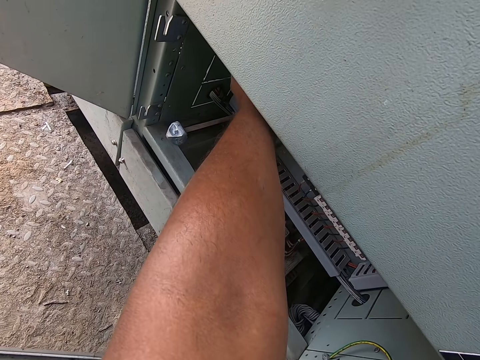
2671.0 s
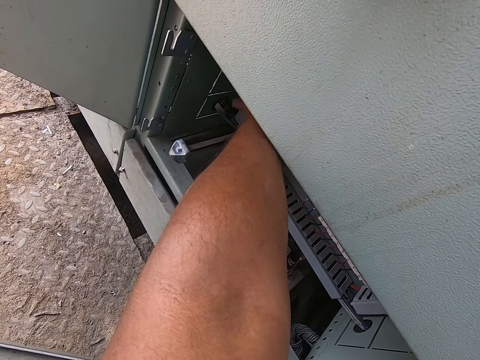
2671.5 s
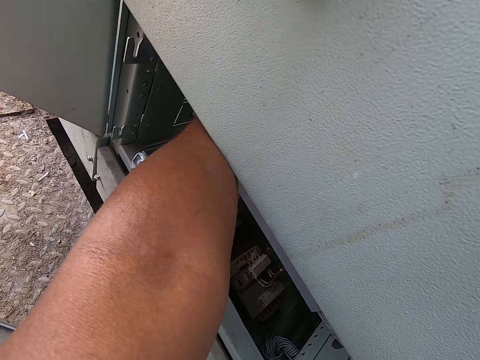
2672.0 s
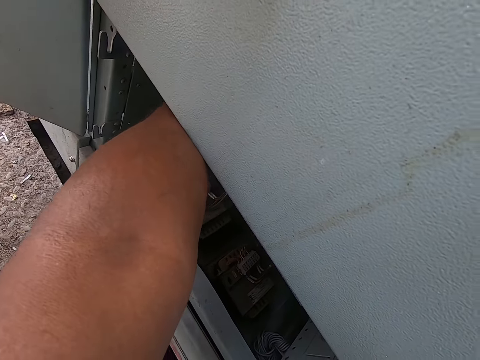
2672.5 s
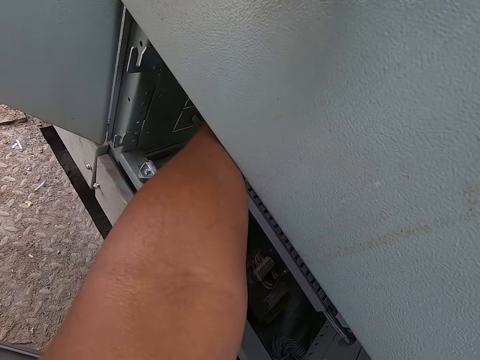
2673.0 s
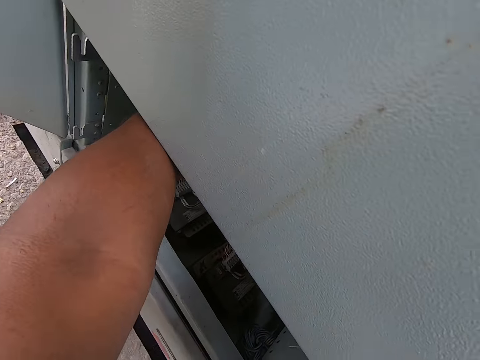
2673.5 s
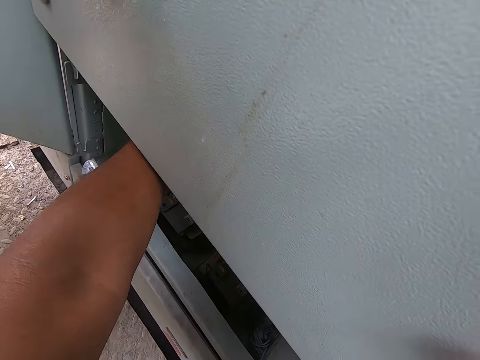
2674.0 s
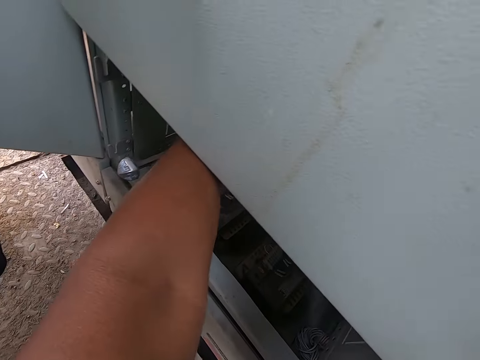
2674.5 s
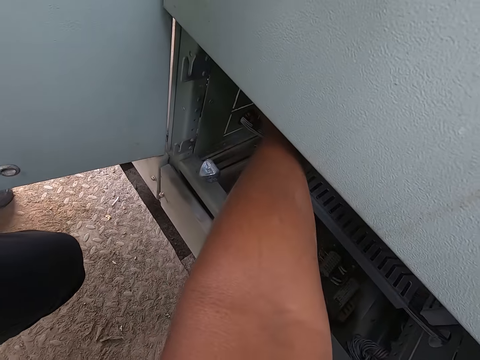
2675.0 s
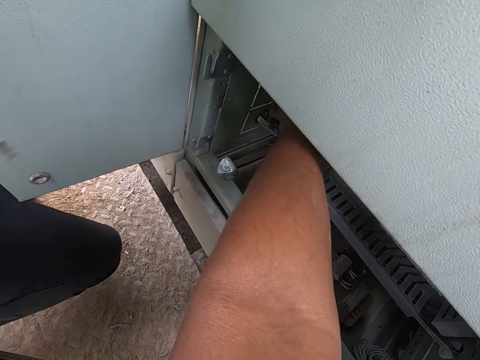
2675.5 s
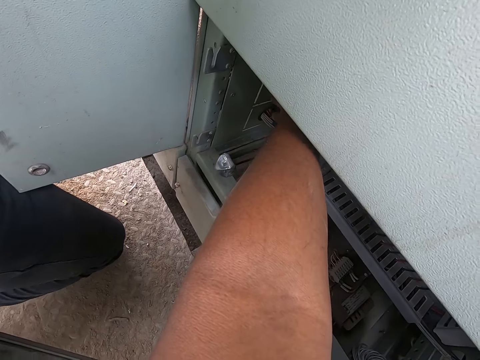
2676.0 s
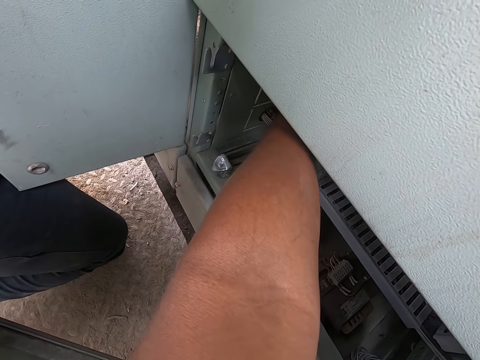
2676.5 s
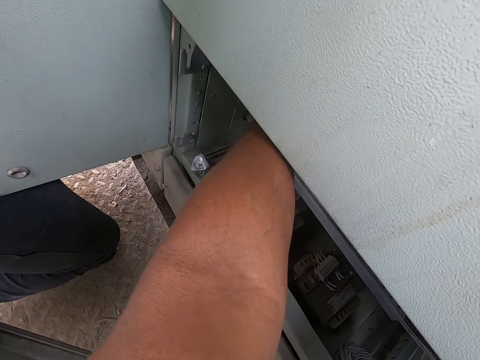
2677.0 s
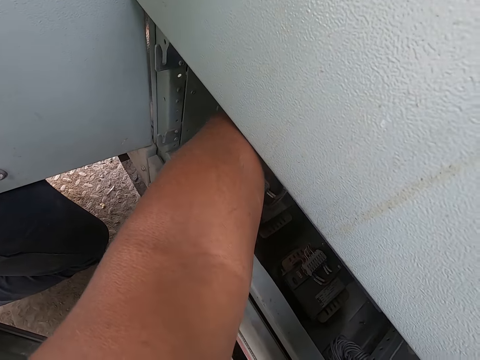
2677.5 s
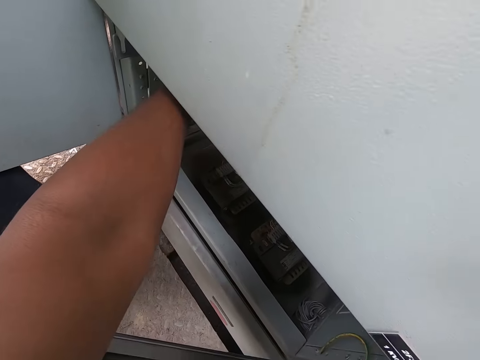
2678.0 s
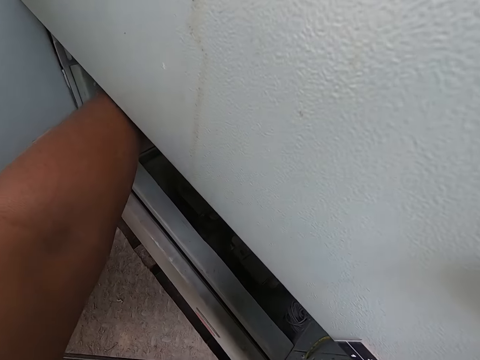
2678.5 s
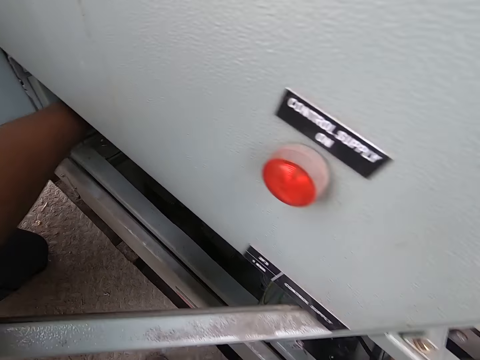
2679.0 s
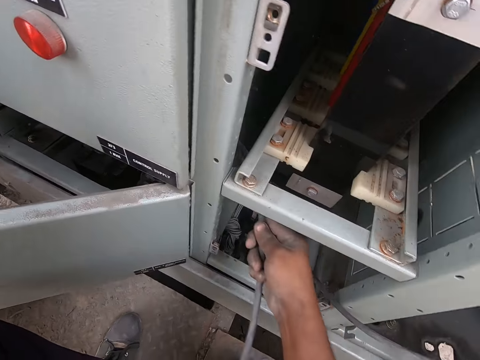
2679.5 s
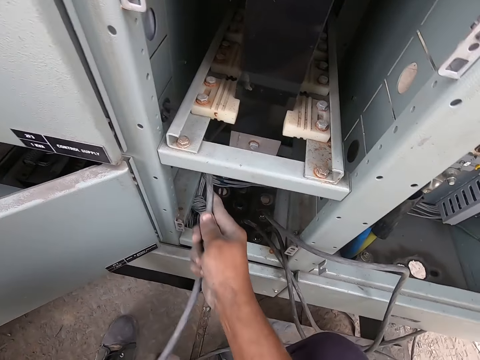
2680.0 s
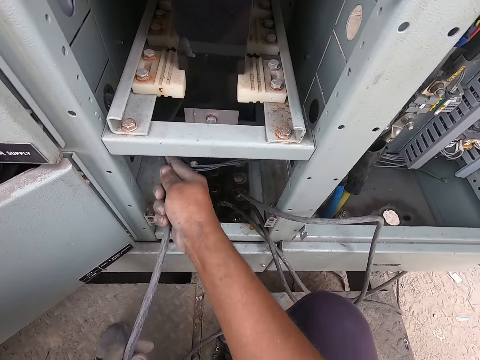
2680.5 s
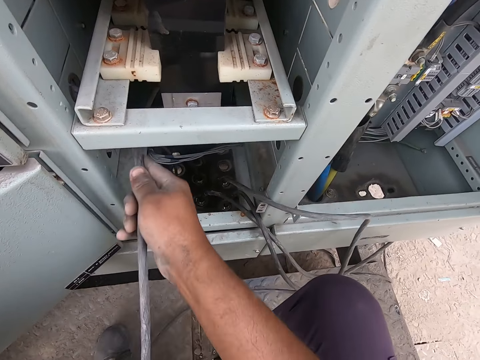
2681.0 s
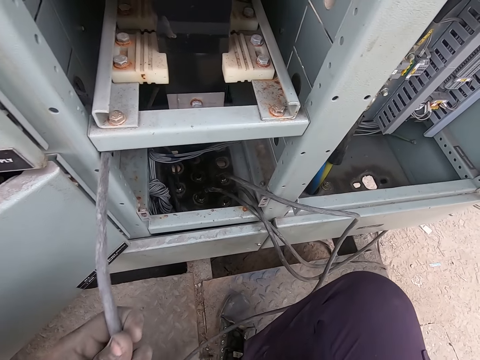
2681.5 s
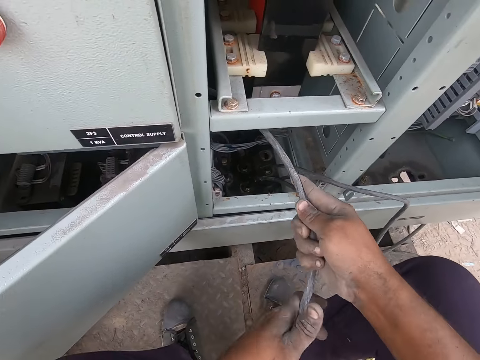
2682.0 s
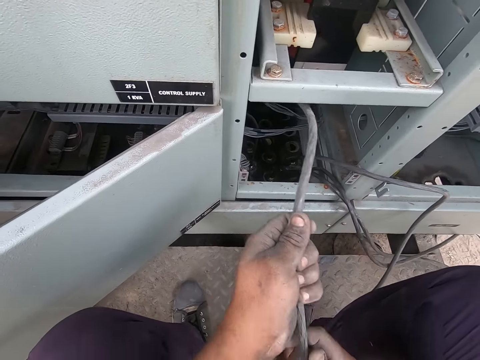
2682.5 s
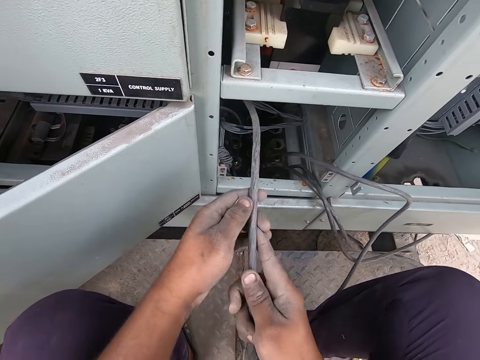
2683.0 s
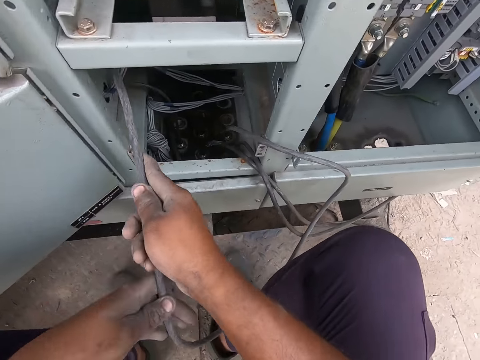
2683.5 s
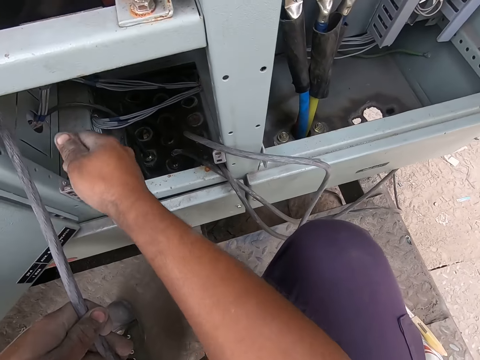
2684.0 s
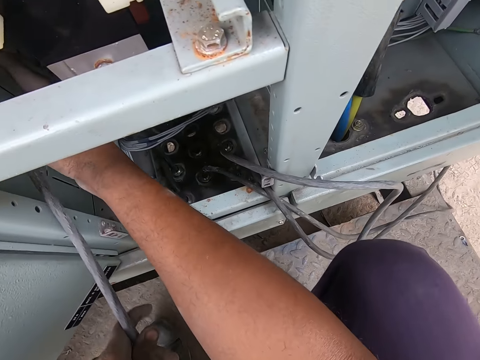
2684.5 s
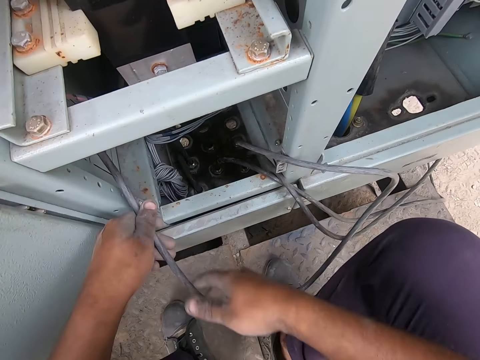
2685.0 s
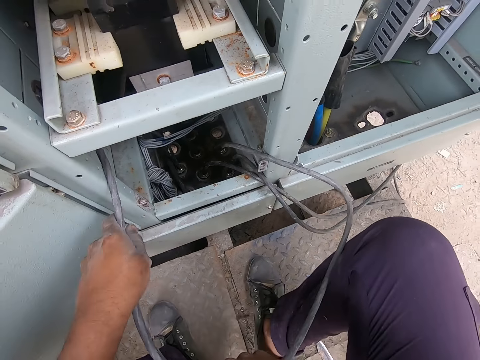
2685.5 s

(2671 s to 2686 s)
The camera wearer pulls the cable from the other side of the meter box. A man kneels along the meter box beside the camera wearer. The camera wearer inserts the cable in the box hole.

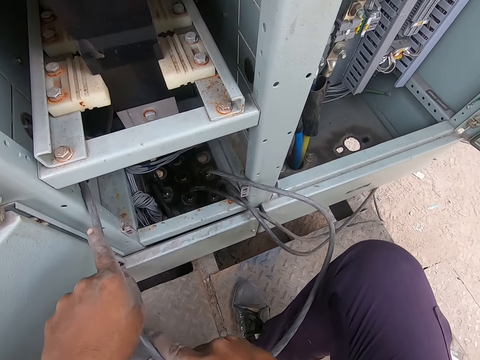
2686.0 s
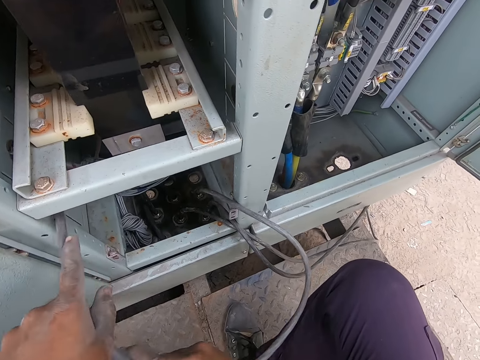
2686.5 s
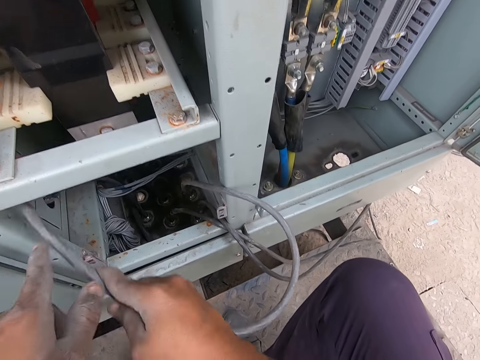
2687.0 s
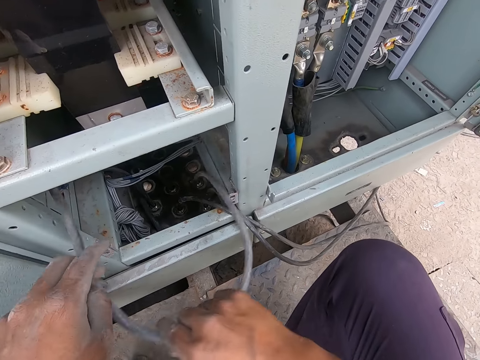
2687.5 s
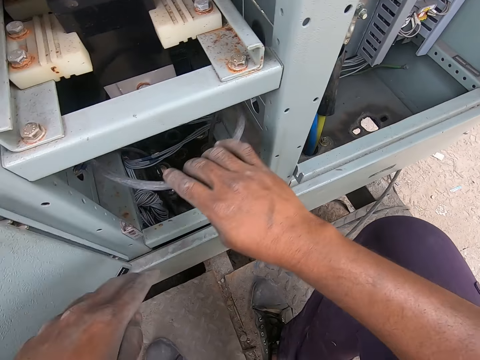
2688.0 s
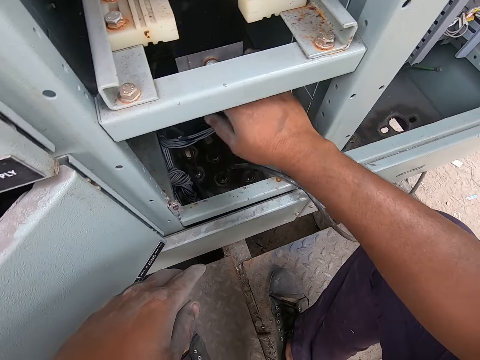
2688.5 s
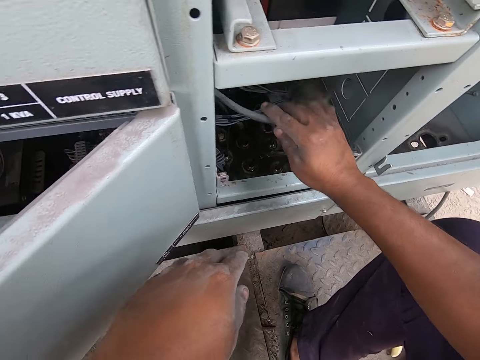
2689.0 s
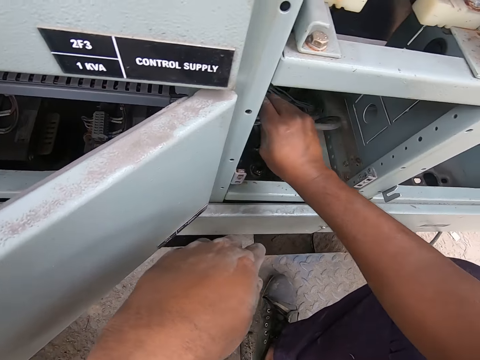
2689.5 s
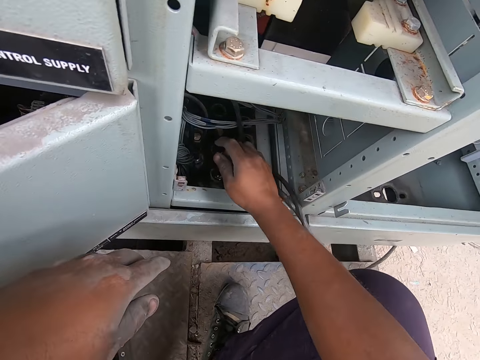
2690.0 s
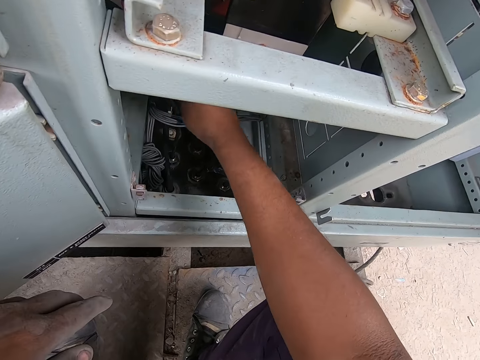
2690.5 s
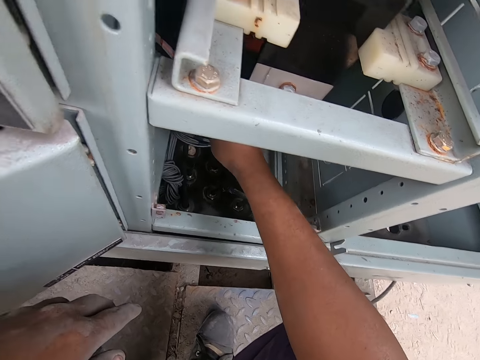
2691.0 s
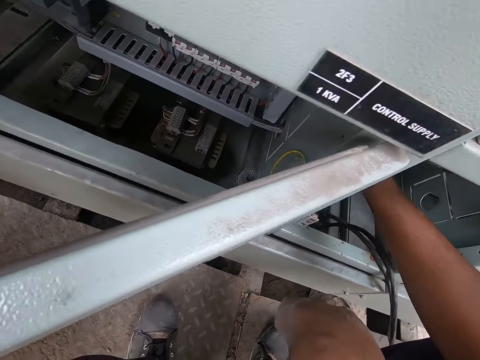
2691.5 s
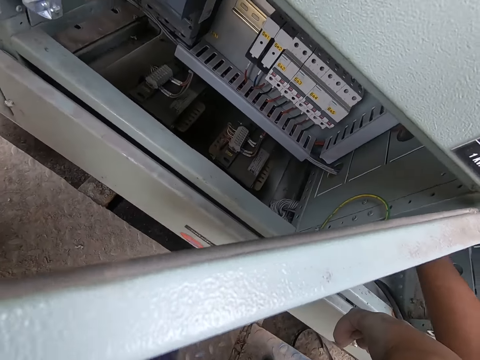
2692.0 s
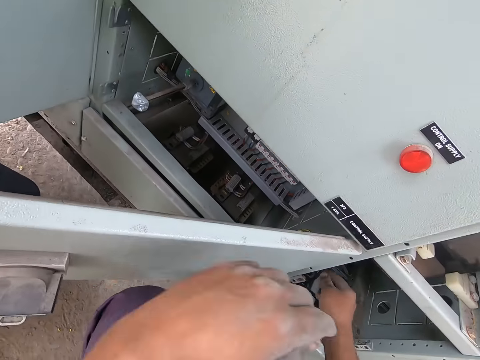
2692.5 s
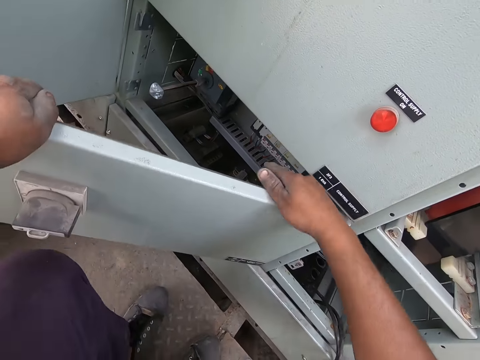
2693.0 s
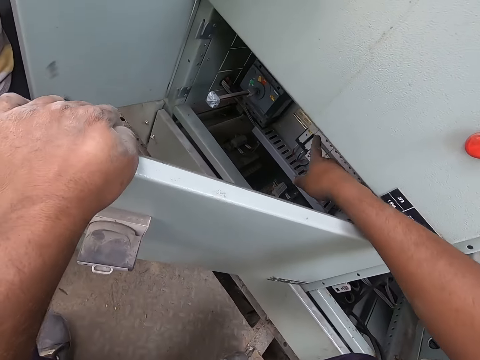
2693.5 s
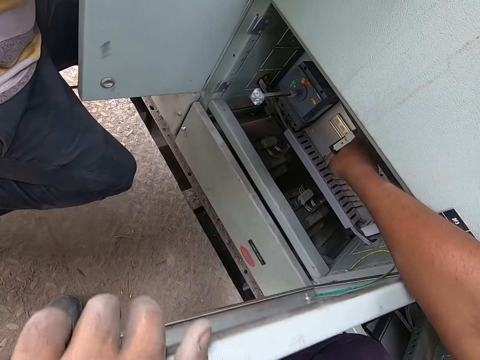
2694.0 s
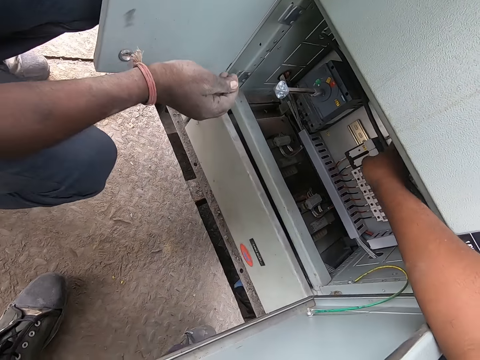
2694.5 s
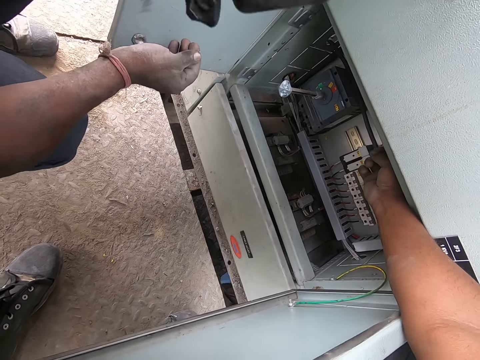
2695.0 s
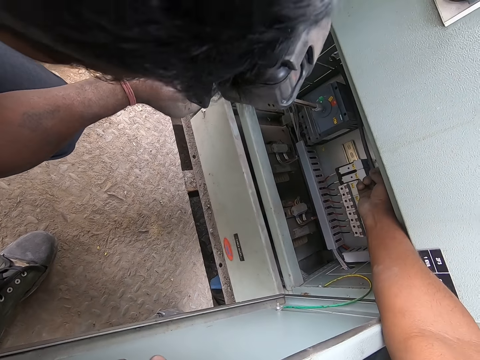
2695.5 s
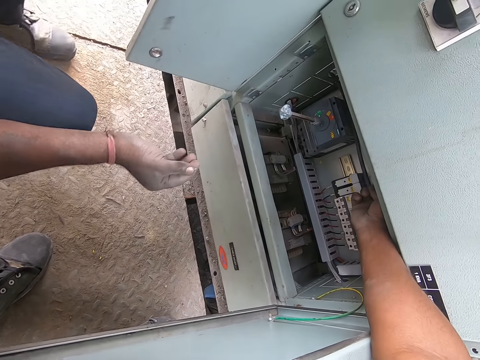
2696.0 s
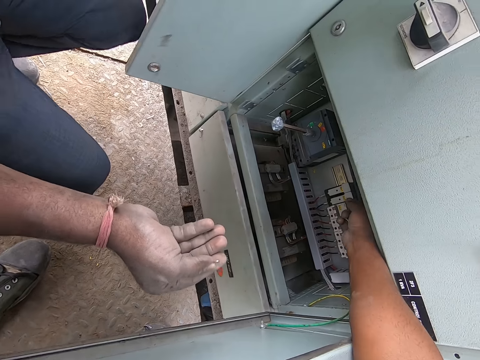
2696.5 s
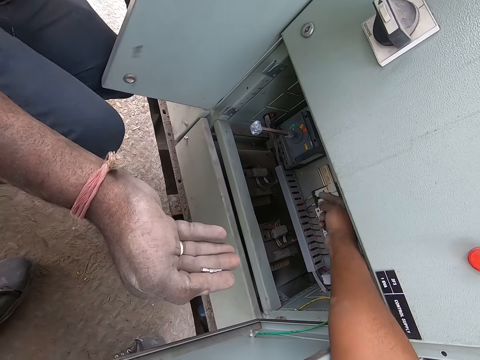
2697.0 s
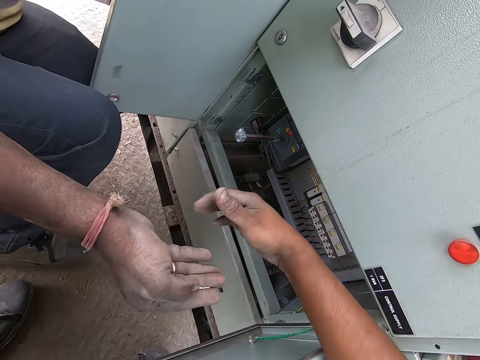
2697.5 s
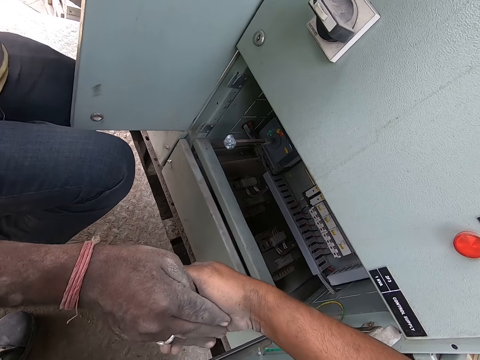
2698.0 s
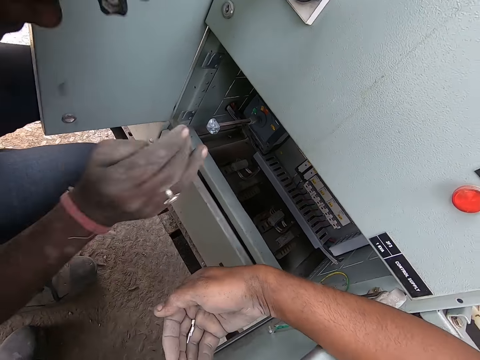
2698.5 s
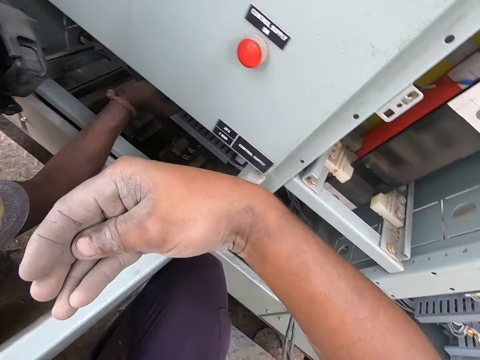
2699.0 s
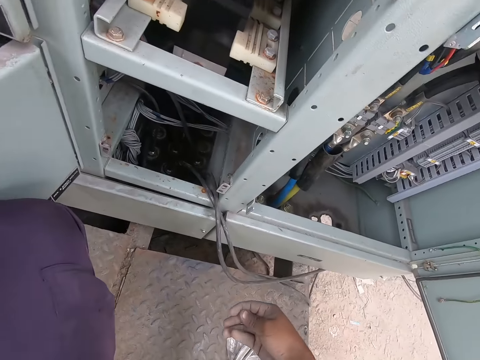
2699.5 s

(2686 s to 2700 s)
The camera wearer opens the cover of the electrical distribution control box with his left hand. He holds the meter box door with both hands, points in the meter box with his right hand, and touches a connection point in the electrical distribution control box with his right hand. A man stares inside the meter box. The camera wearer takes a metal pin from the man with his right hand. The man gives the camera wearer something. The man touches the connection point in the electrical distribution control box with his right hand.
